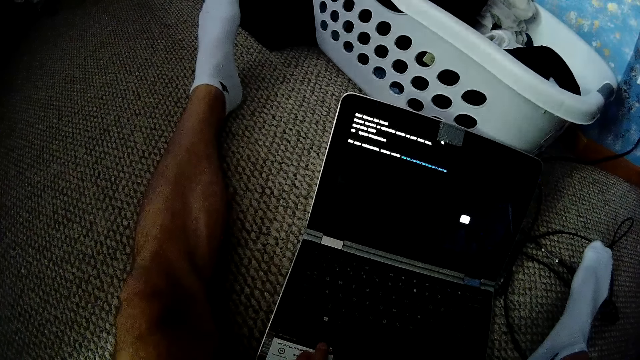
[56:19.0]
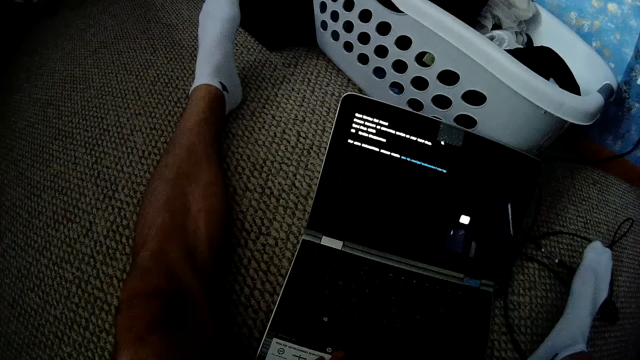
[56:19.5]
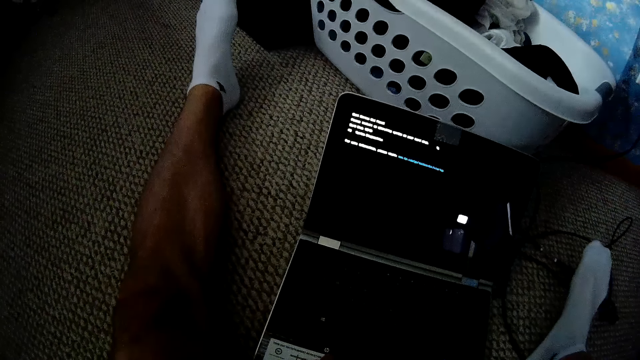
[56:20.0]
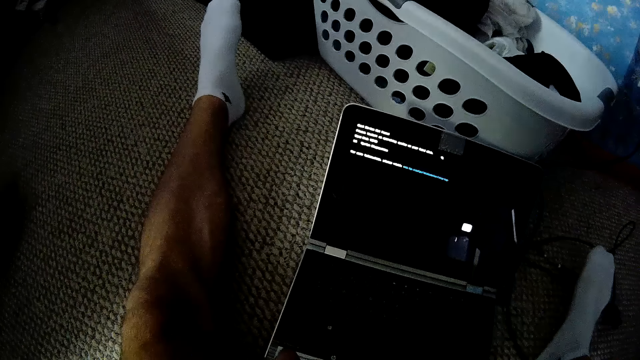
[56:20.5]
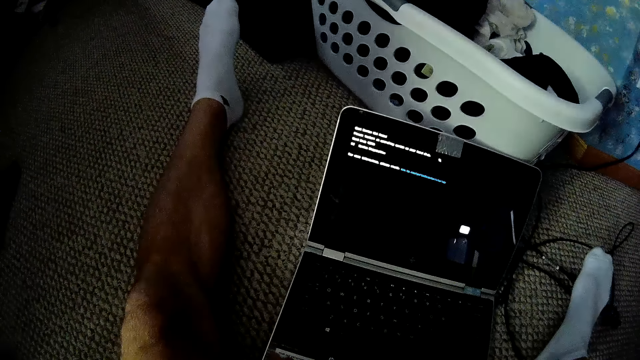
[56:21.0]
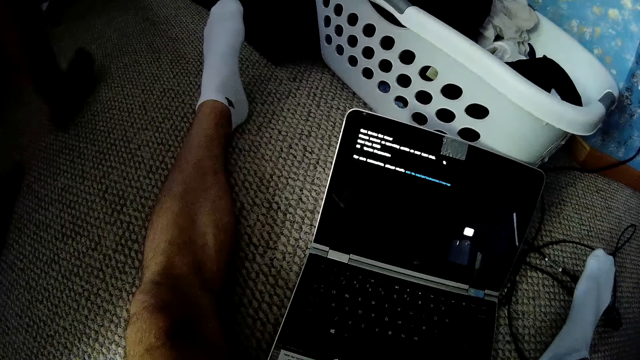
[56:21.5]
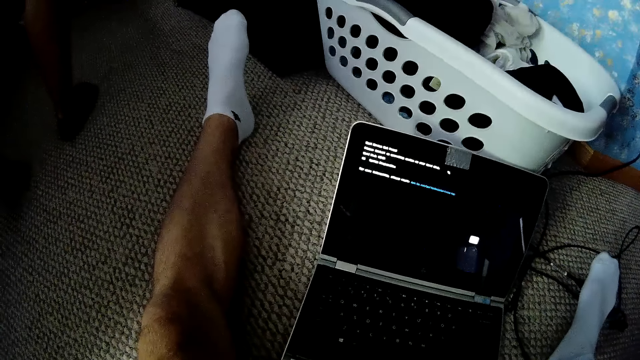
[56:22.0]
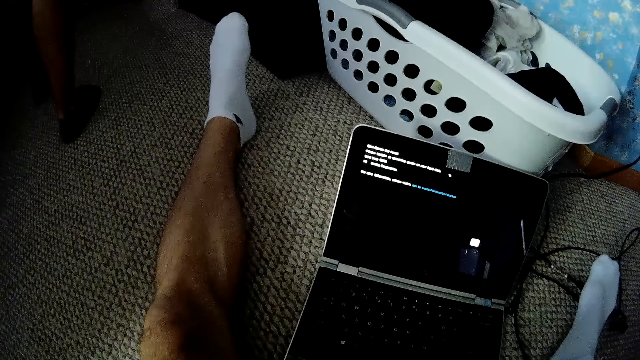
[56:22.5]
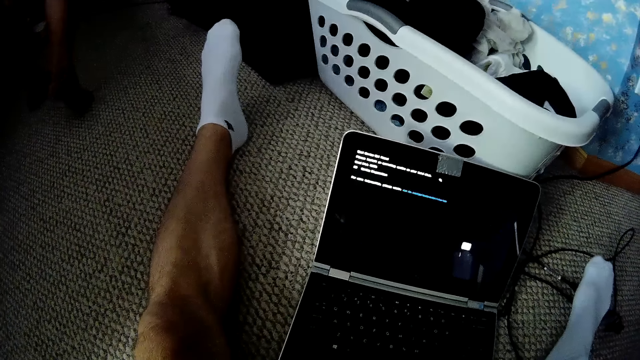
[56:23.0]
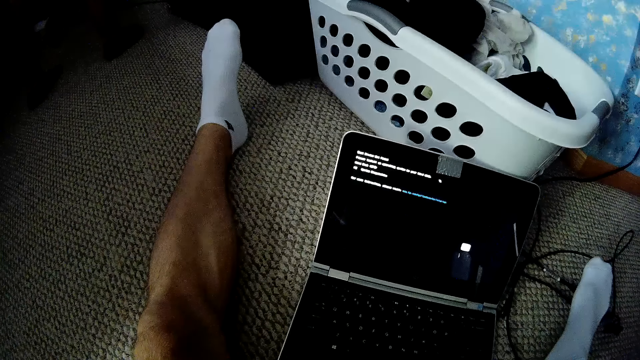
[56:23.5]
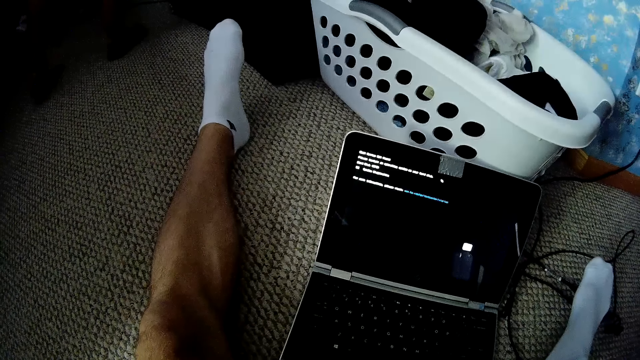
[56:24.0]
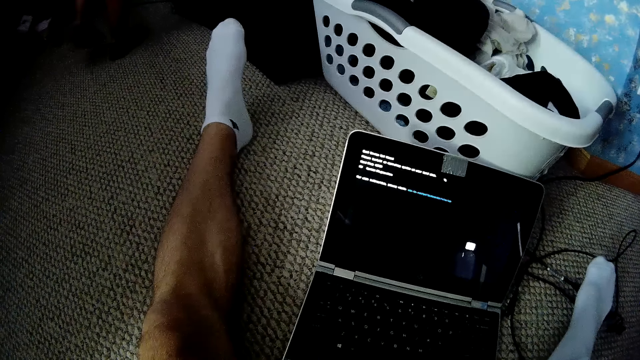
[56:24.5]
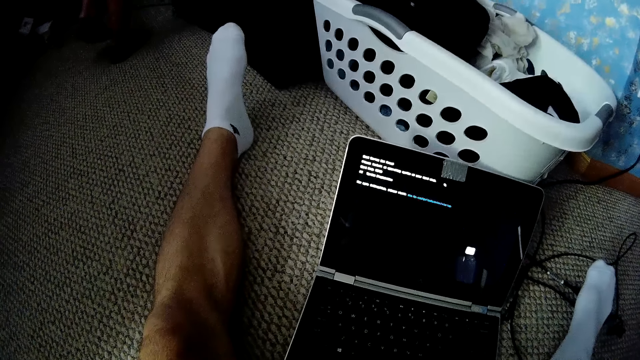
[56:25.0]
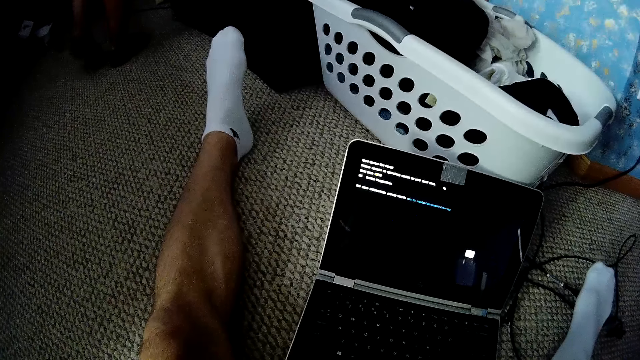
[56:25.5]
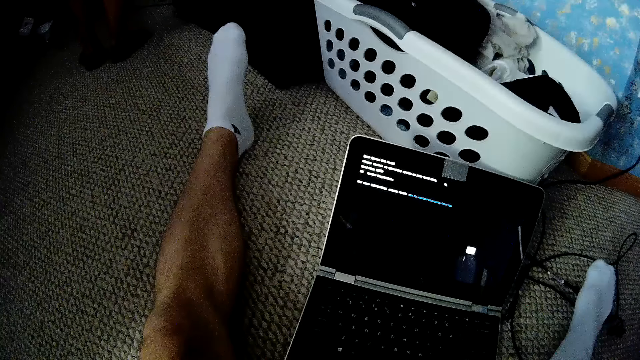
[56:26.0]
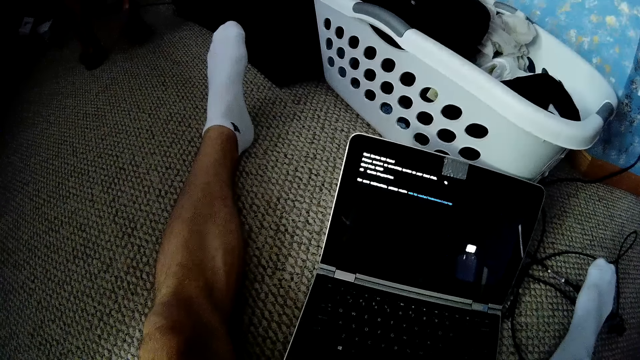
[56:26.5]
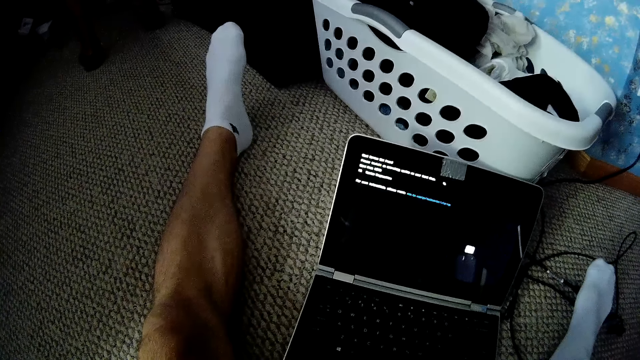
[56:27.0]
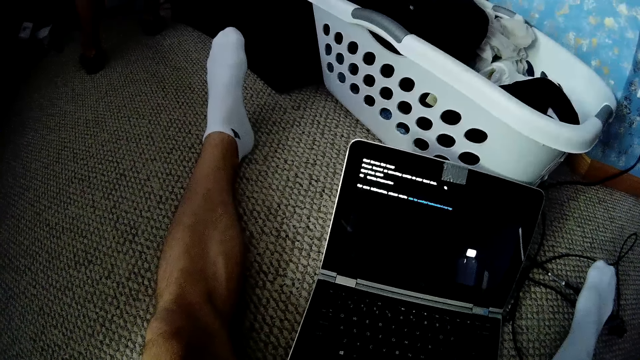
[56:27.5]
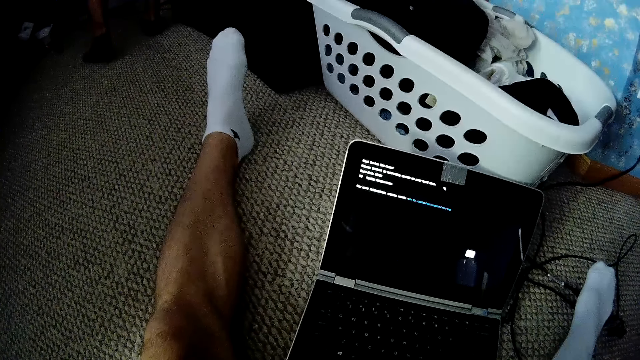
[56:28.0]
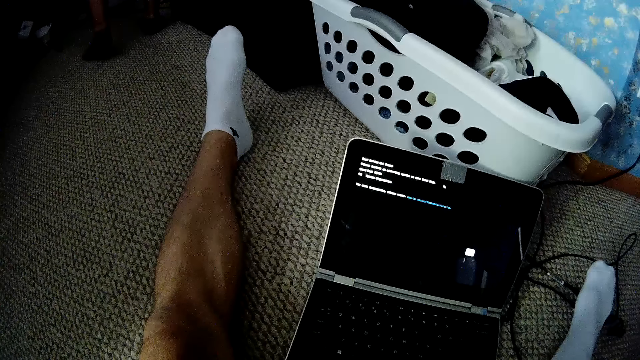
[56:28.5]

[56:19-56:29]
A person walks around a room.

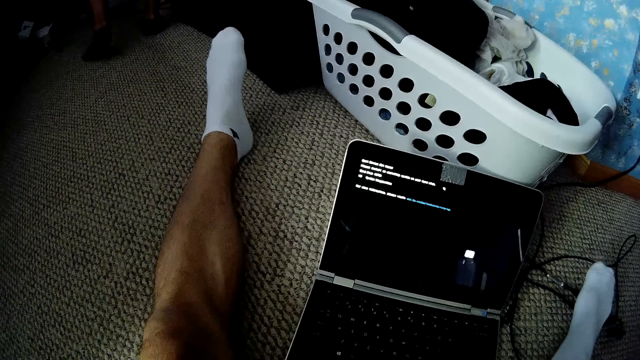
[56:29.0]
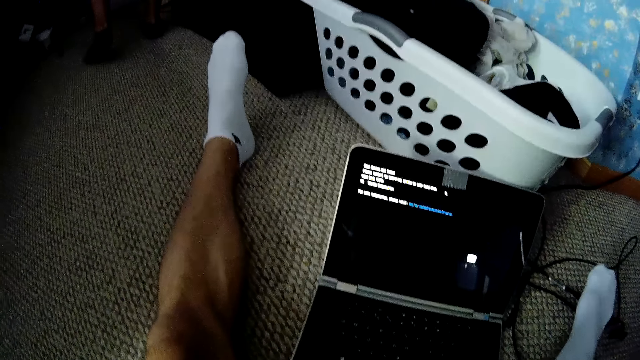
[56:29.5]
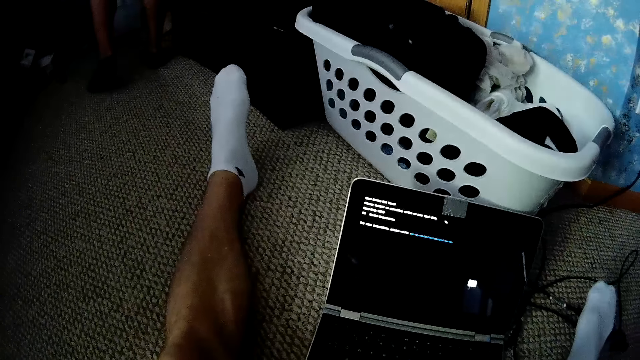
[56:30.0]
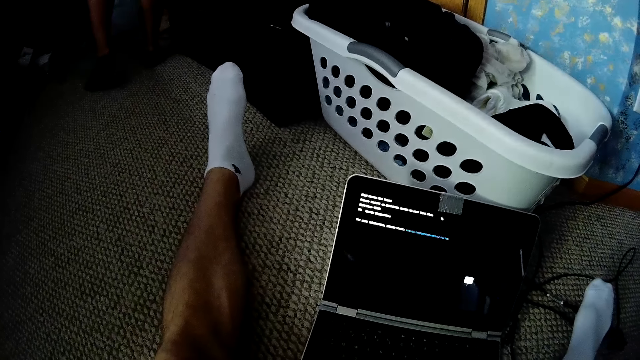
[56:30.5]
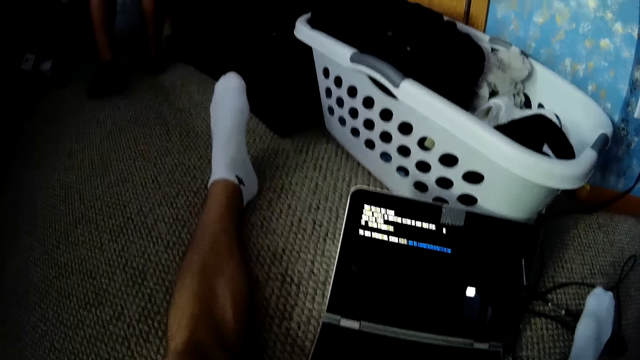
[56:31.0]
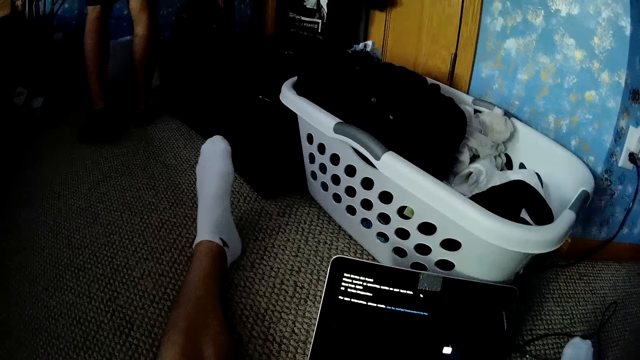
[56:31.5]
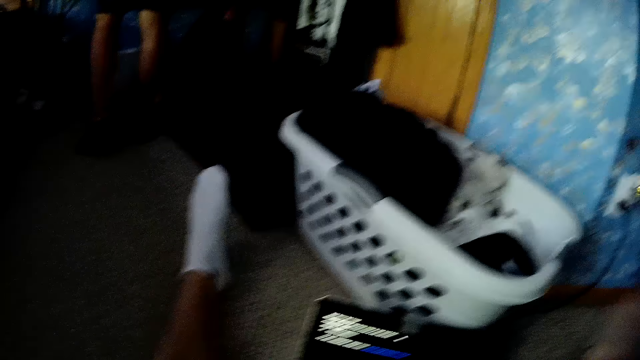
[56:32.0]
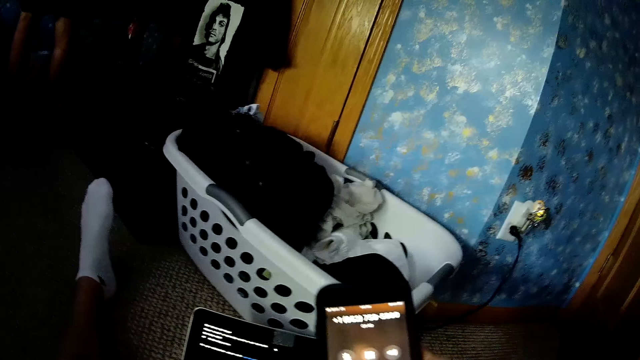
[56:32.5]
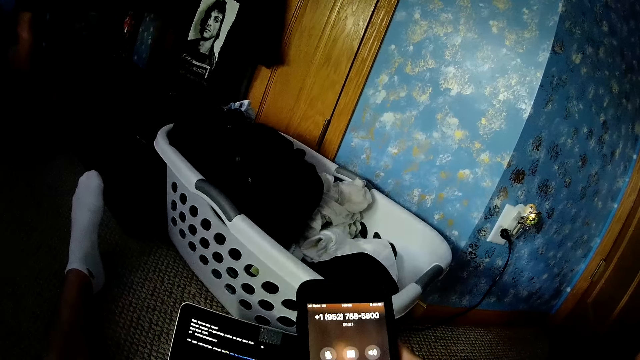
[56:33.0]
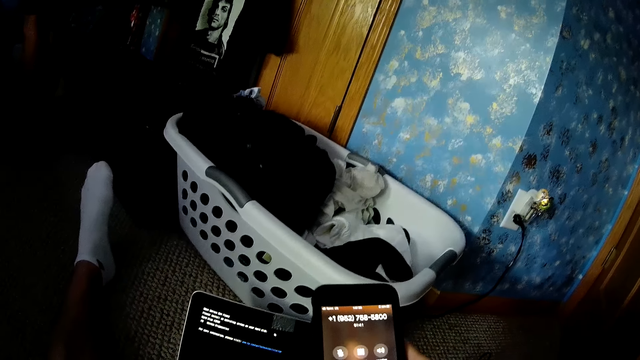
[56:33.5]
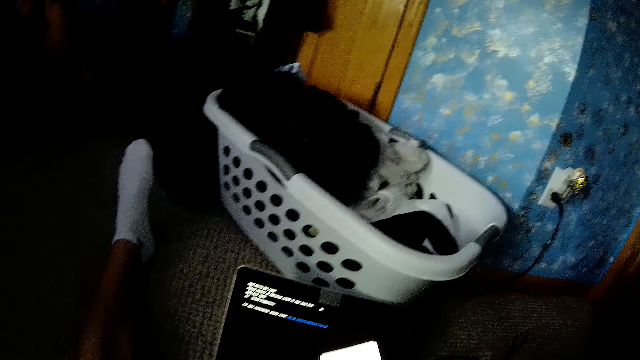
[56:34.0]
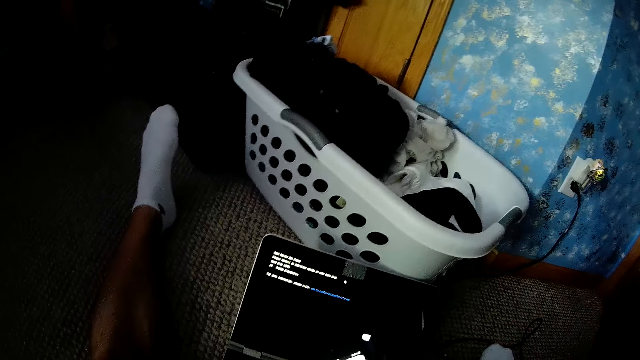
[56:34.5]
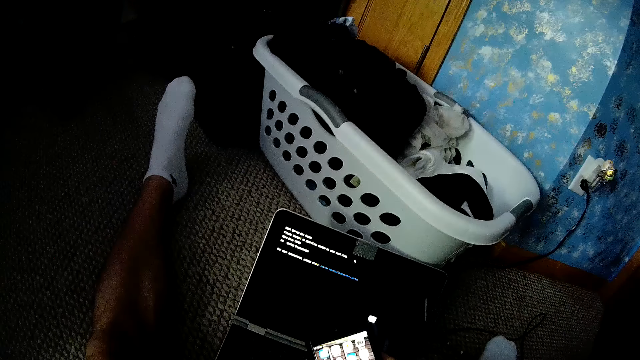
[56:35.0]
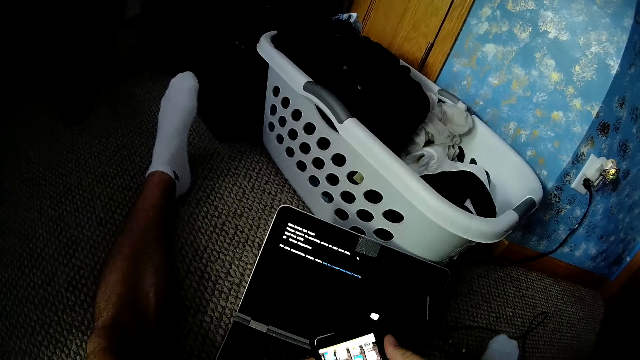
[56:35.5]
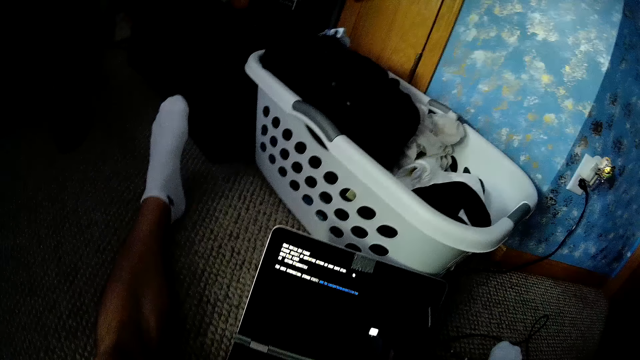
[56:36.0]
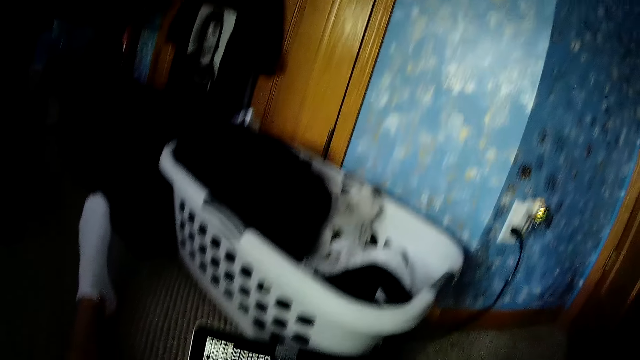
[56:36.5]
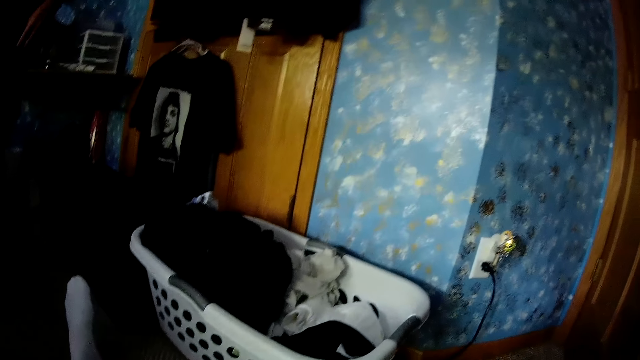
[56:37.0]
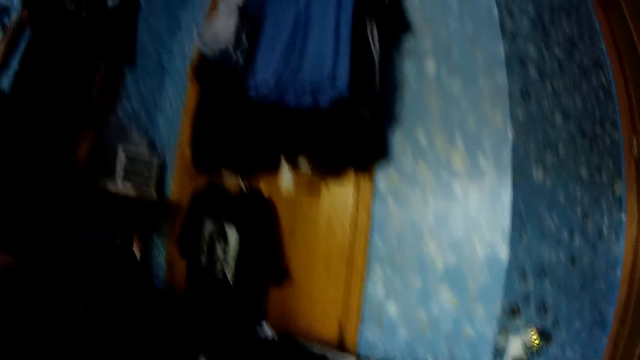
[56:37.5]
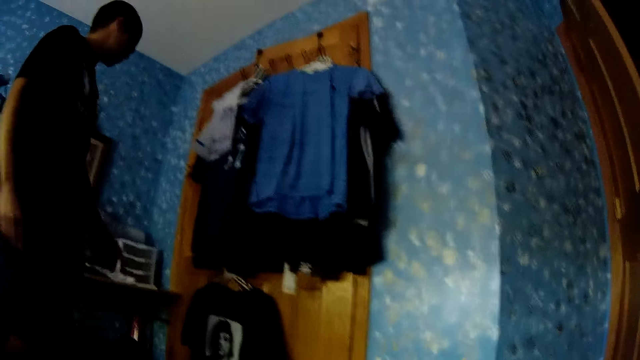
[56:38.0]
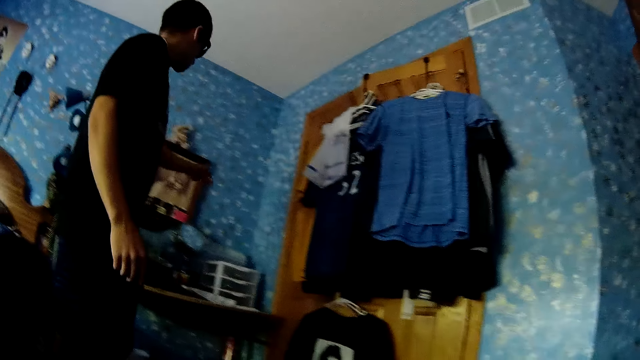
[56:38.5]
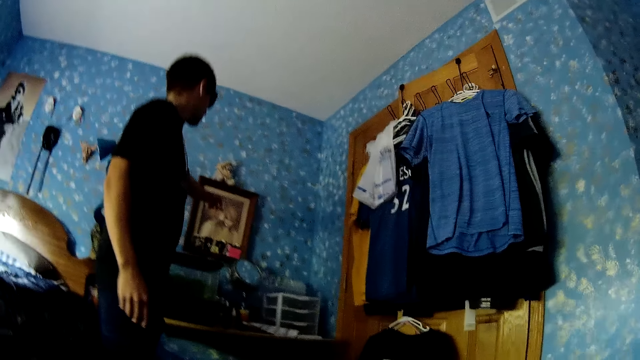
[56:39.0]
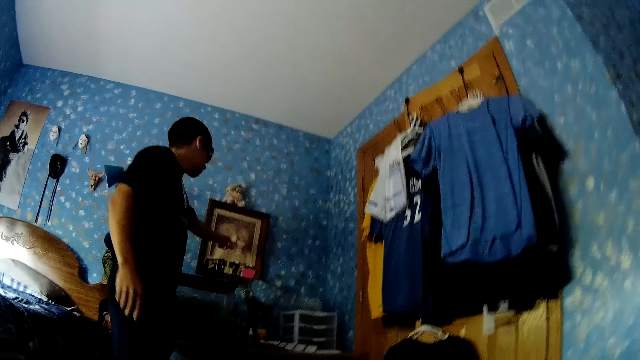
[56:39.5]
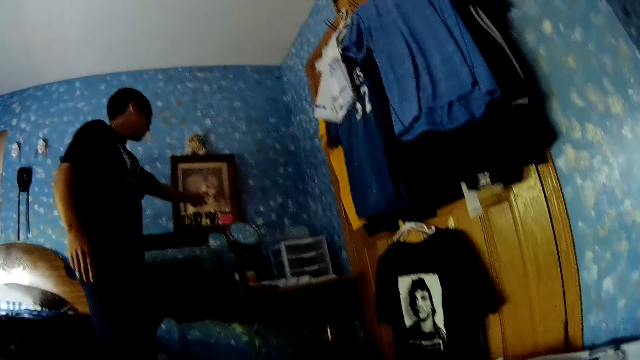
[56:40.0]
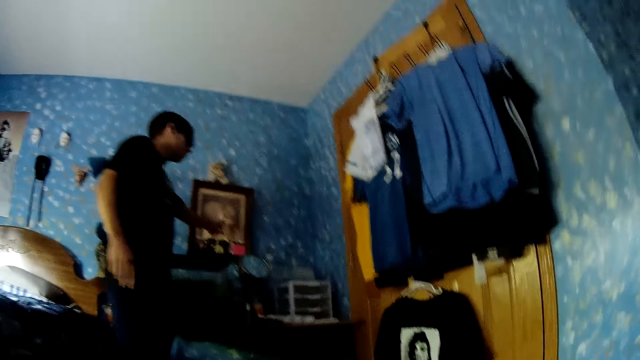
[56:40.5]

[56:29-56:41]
A person looks around. The camera wearer uses a phone. They hold the phone. They put down the phone. They look around. The person points at a portrait on the wall.
